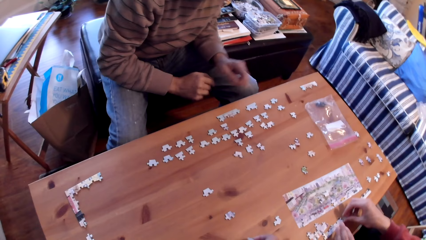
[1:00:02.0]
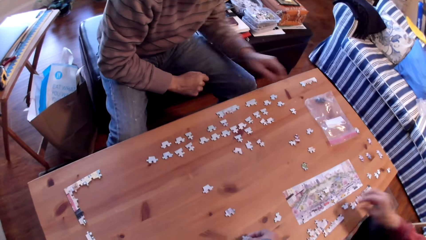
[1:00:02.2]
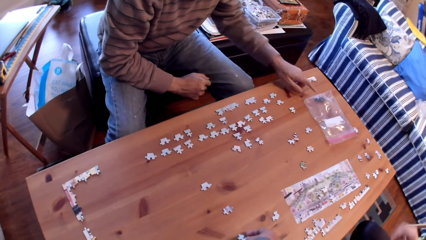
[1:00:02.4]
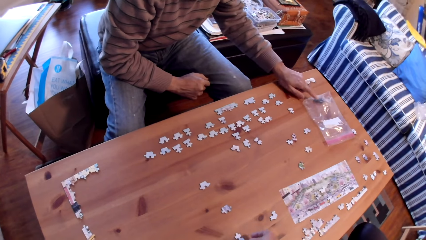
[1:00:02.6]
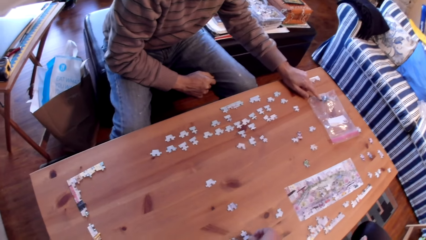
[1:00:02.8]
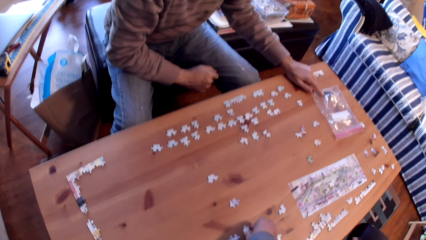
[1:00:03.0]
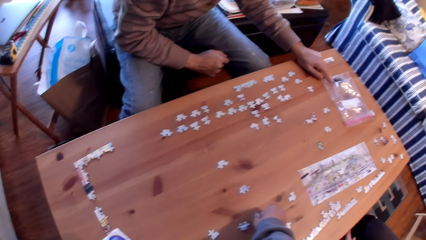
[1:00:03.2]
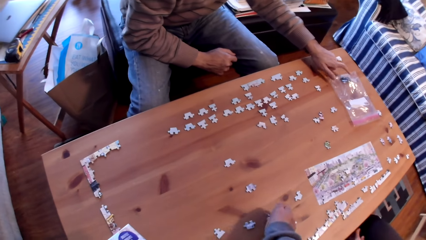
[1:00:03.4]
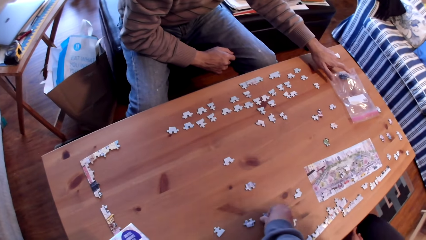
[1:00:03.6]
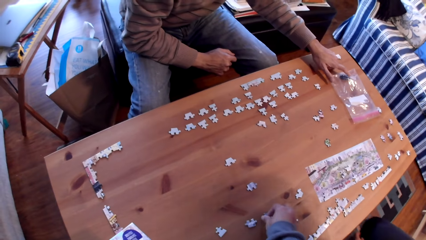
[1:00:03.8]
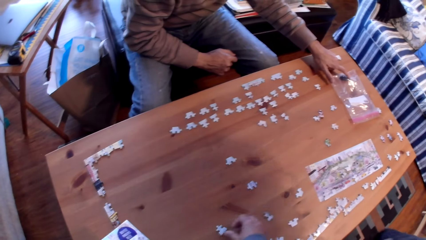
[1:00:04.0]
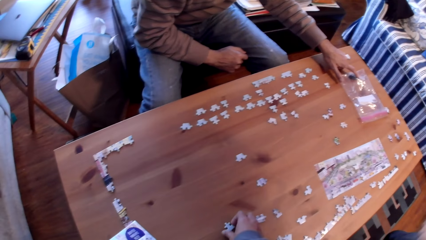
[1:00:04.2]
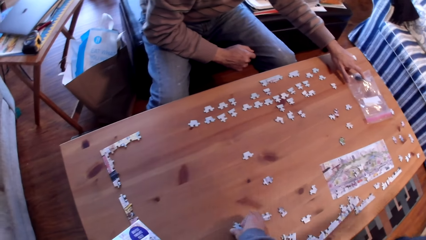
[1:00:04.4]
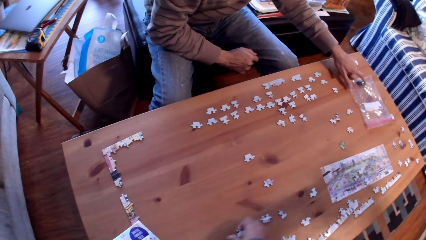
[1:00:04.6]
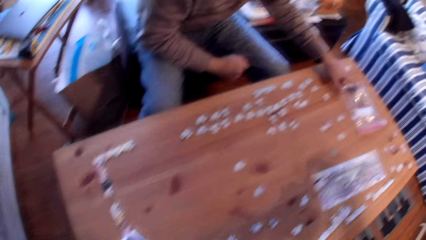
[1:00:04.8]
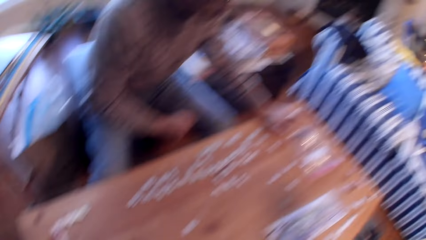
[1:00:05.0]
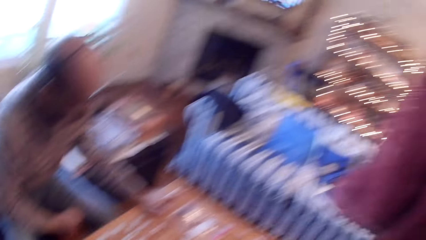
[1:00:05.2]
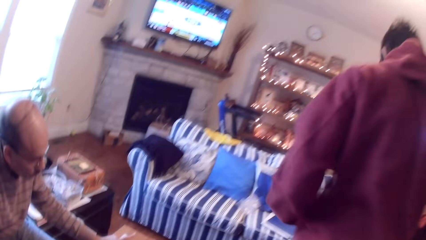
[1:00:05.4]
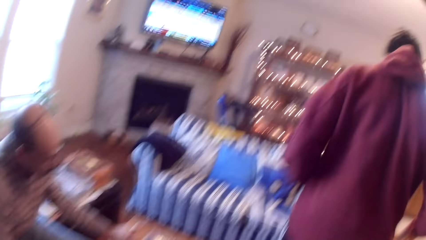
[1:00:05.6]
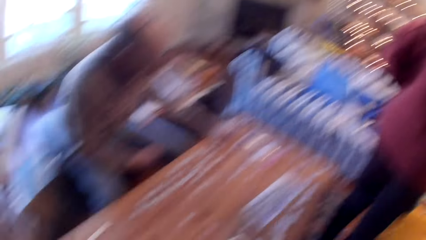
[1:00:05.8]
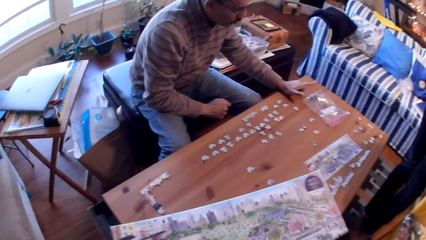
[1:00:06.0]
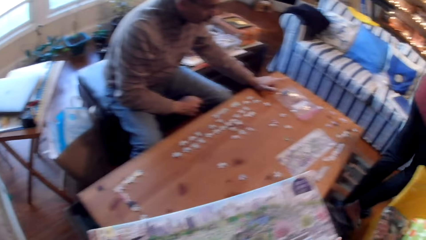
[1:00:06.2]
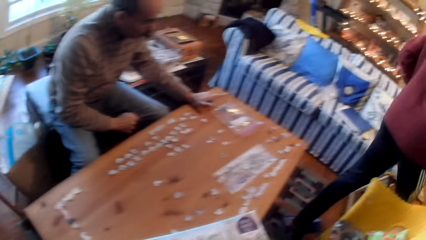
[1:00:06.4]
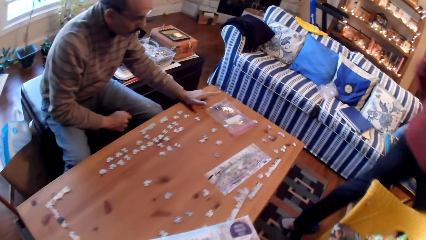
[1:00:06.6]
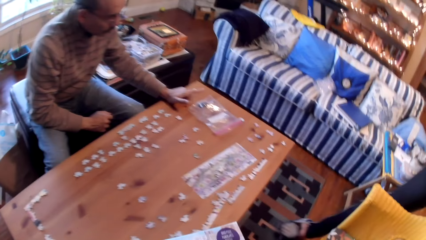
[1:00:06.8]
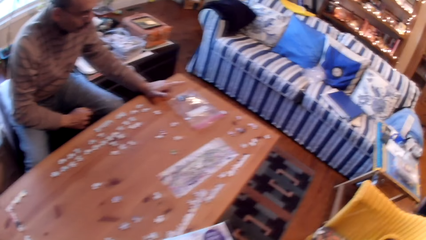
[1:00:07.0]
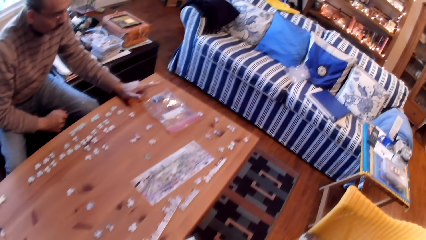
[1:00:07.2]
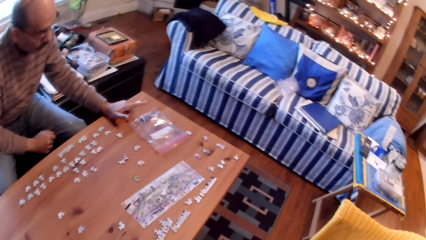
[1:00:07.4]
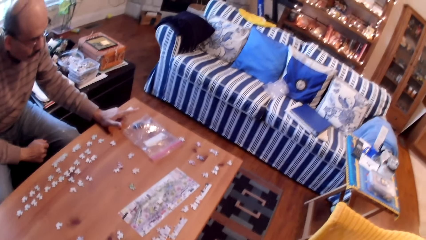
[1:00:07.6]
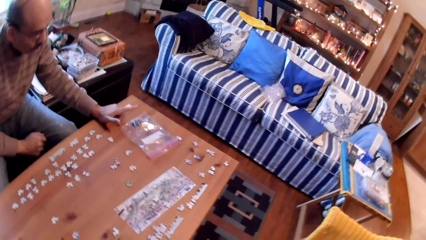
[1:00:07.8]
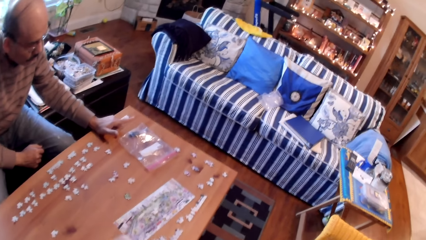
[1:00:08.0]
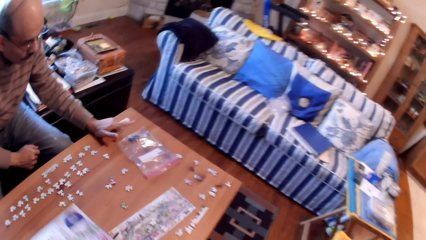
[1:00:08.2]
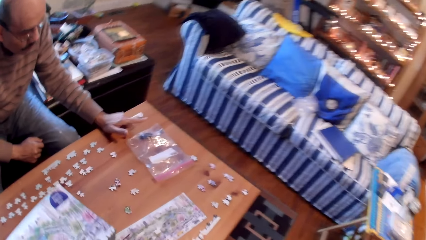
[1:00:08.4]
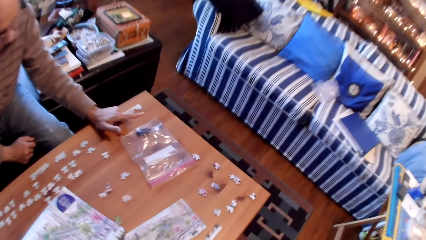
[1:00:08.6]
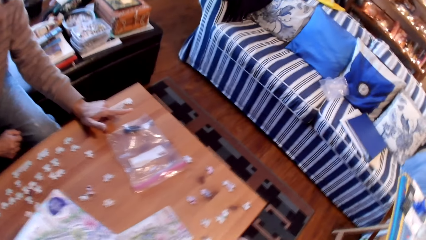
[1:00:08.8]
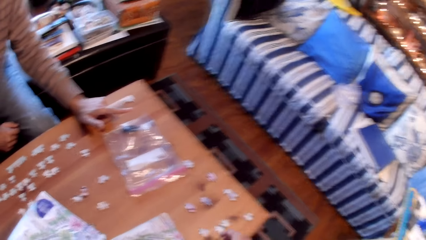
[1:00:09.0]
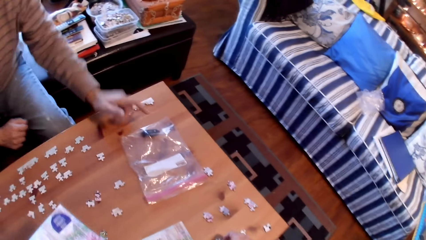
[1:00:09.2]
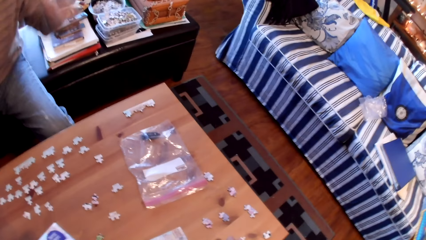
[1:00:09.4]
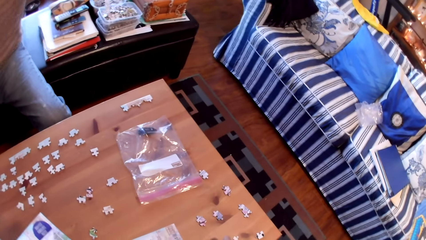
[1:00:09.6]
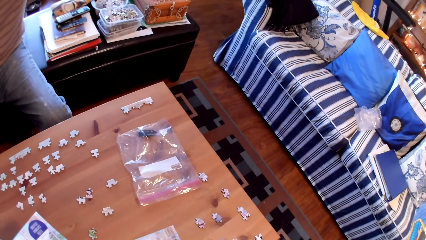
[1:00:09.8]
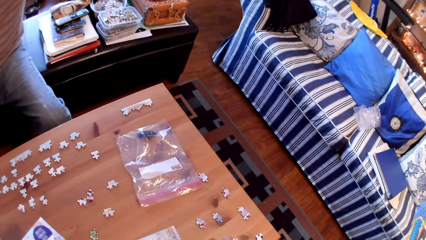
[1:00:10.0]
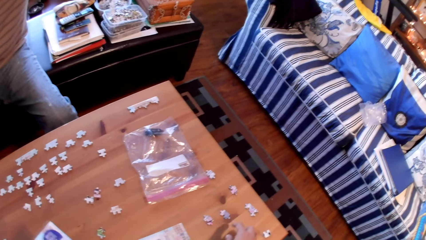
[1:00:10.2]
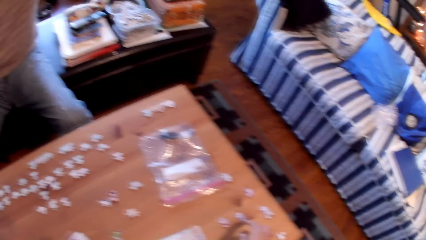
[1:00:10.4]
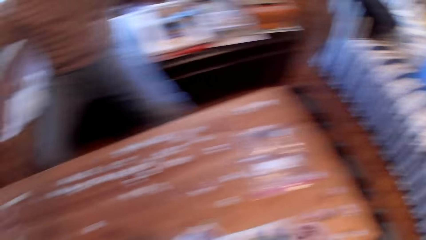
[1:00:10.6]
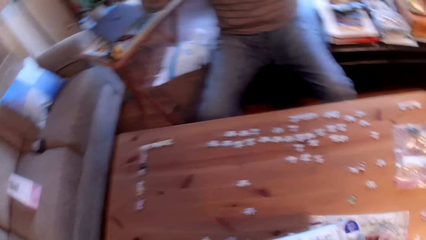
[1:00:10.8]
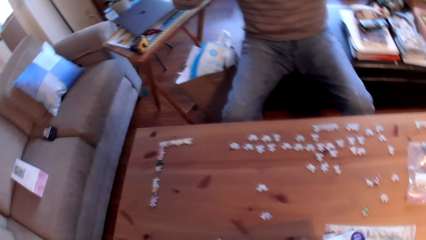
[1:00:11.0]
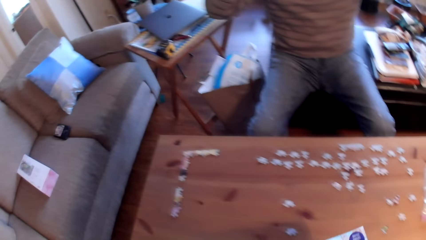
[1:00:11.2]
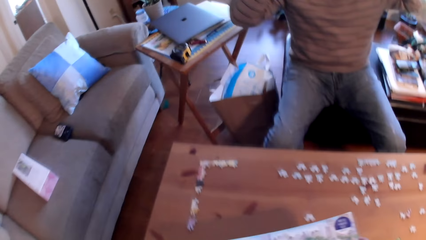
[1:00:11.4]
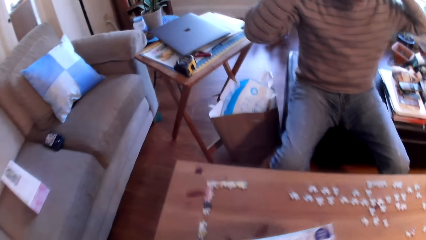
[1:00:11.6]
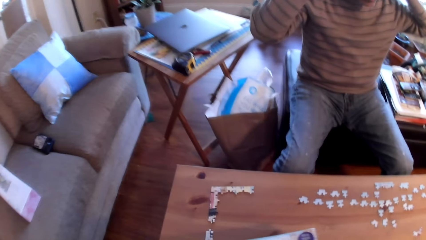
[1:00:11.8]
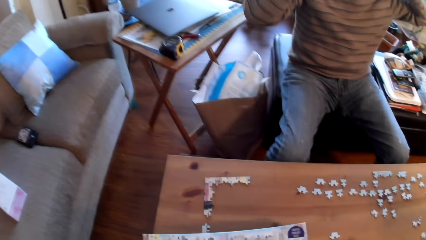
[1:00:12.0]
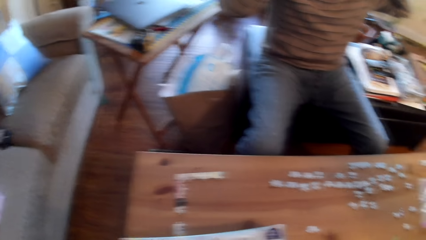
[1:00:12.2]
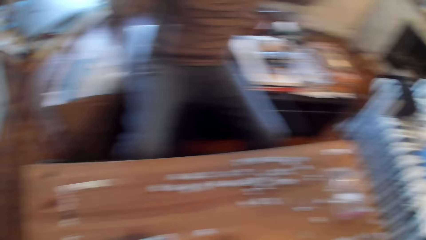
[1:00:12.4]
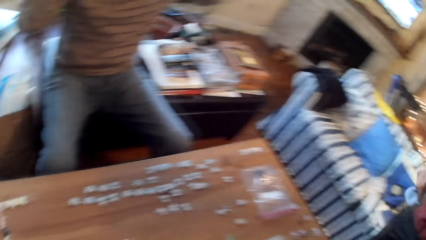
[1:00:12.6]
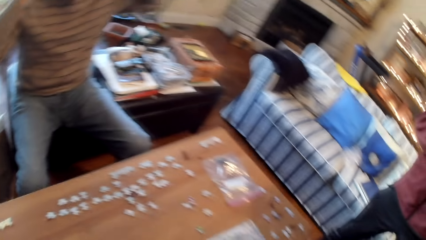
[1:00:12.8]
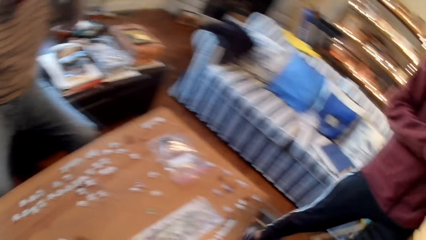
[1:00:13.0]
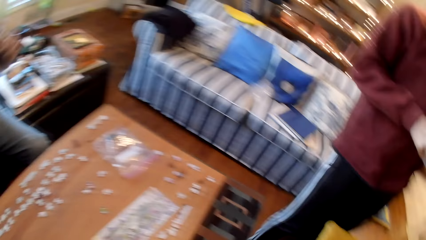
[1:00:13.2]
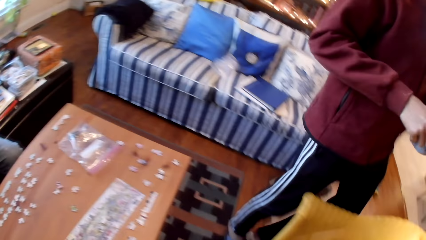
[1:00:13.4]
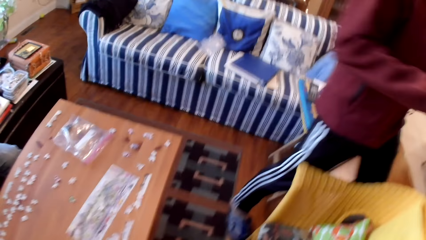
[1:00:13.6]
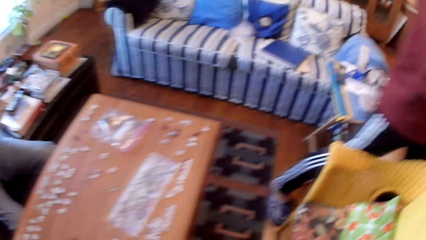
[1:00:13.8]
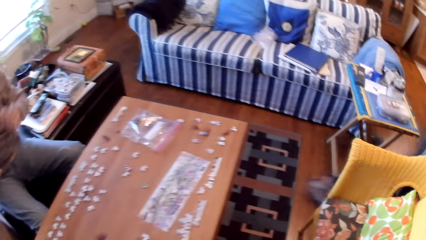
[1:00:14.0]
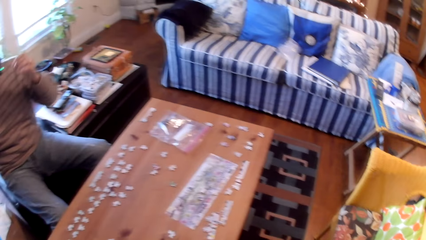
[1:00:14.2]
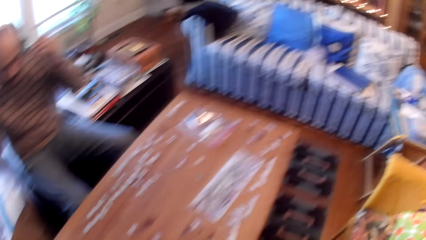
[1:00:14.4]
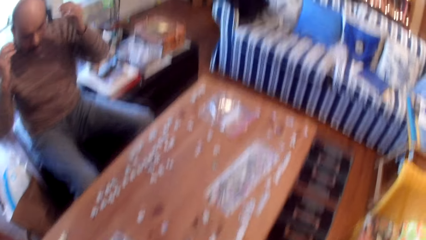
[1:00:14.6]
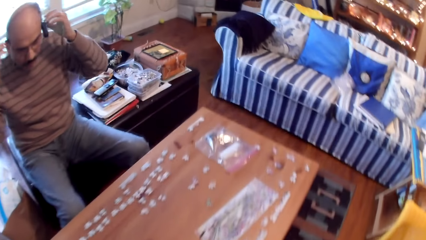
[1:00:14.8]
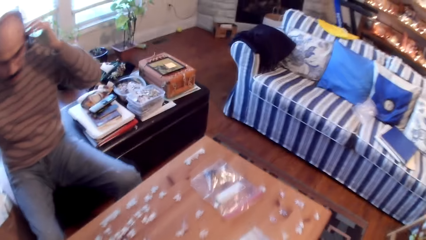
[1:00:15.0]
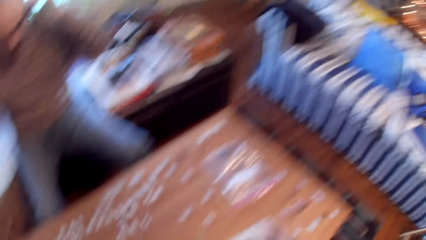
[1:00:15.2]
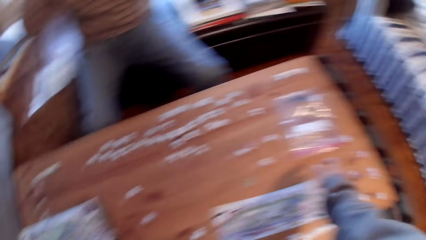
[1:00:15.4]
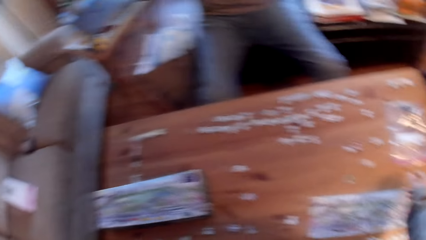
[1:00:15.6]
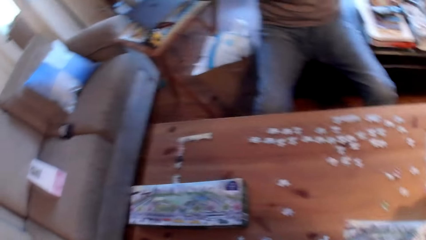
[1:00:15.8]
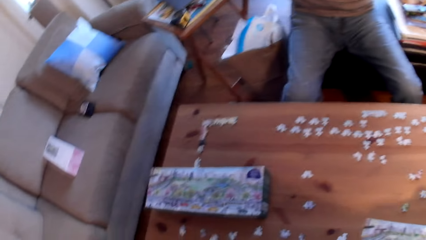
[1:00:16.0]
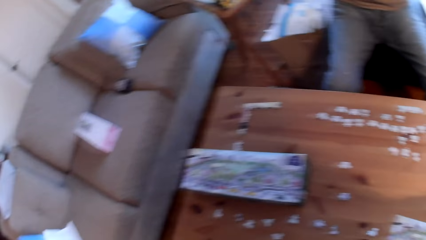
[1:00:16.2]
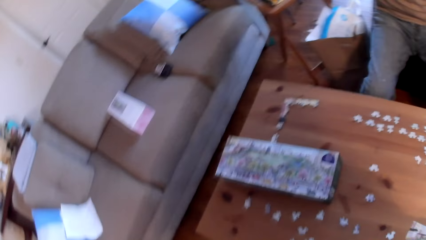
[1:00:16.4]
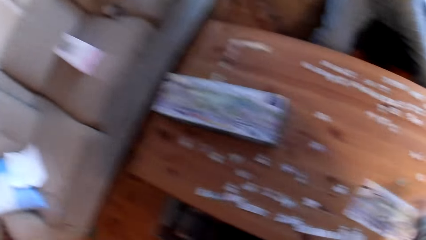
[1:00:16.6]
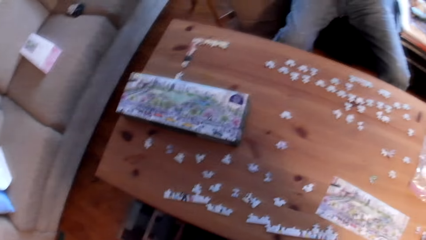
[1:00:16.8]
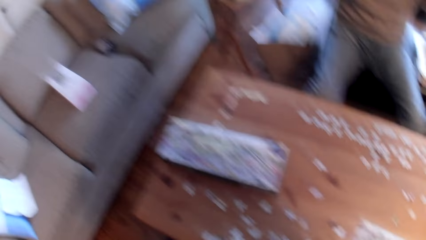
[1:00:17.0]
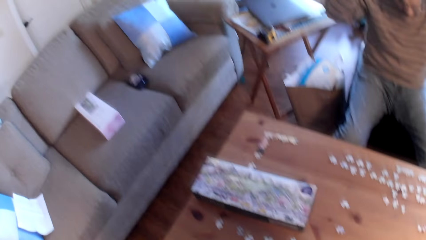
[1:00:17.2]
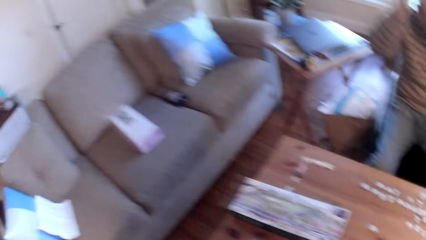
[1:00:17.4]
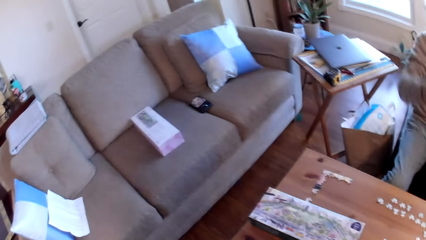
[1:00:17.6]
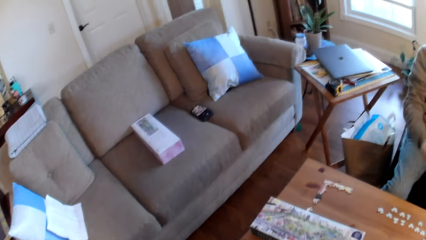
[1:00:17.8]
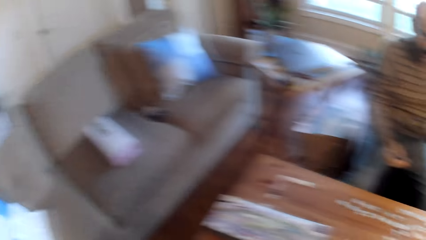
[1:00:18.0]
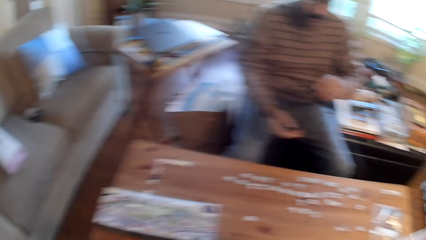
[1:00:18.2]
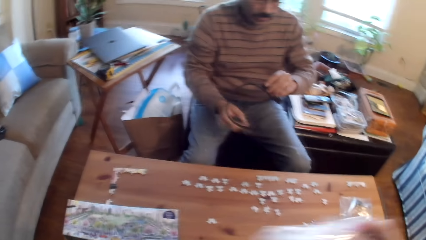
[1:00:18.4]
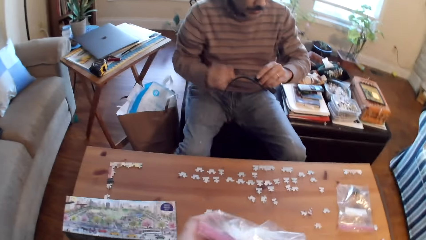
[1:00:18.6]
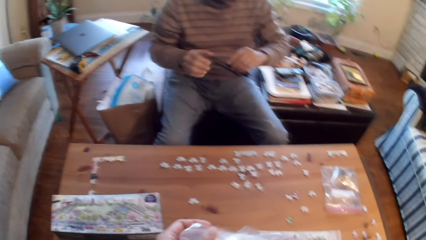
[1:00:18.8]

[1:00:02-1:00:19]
The camera wearer puts down the puzzle card. A man points on the zip bag. The man holds a paper on the table. The camera wearer picks up cards from the table. Another man stands up and walks in the house. The camera wearer does something.
